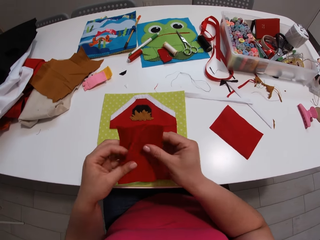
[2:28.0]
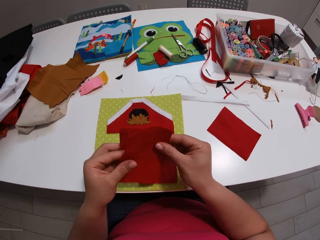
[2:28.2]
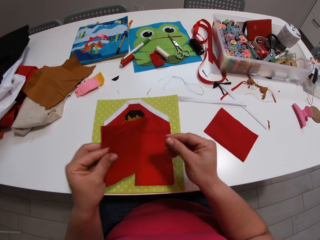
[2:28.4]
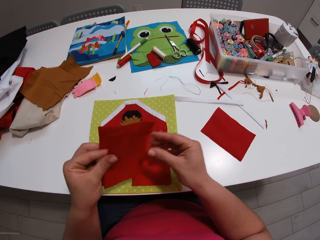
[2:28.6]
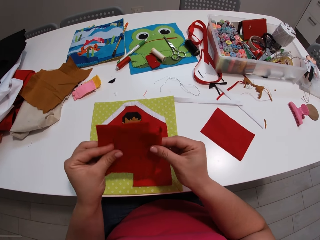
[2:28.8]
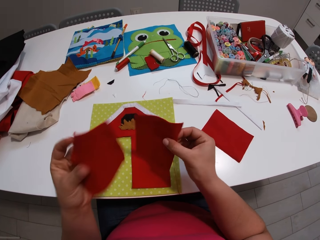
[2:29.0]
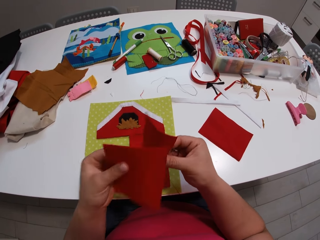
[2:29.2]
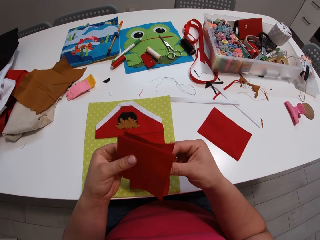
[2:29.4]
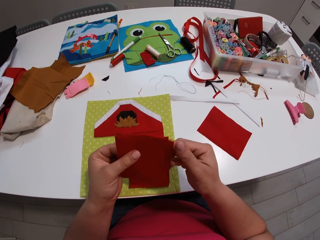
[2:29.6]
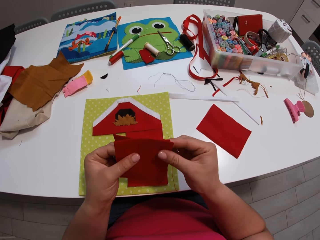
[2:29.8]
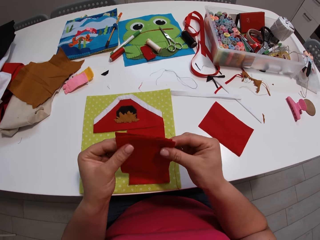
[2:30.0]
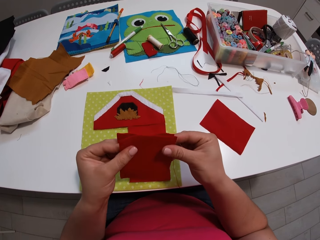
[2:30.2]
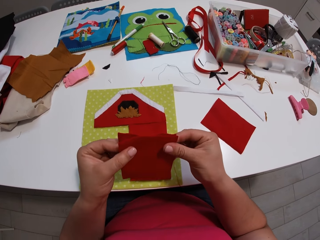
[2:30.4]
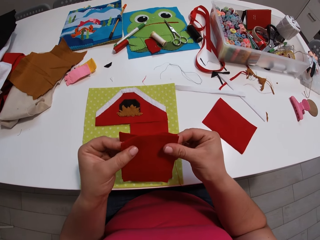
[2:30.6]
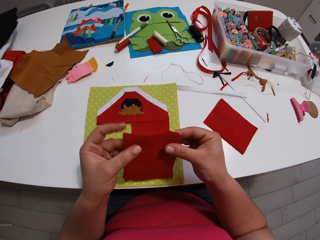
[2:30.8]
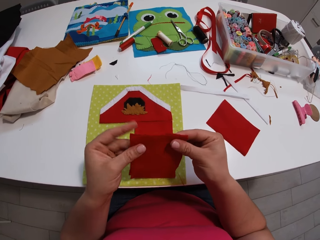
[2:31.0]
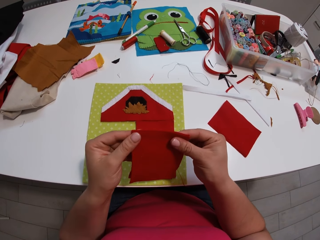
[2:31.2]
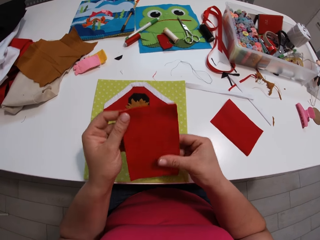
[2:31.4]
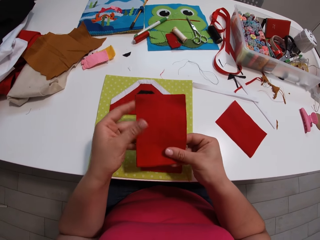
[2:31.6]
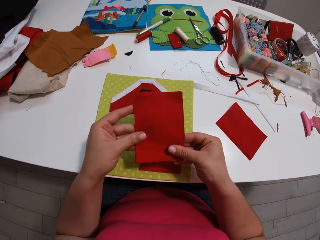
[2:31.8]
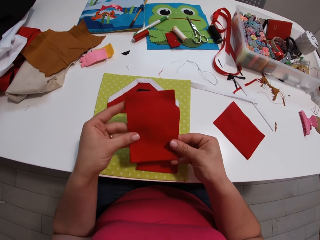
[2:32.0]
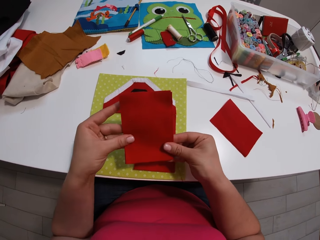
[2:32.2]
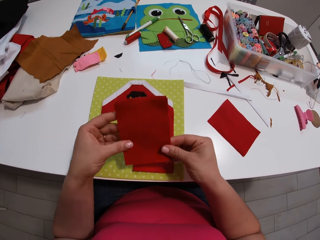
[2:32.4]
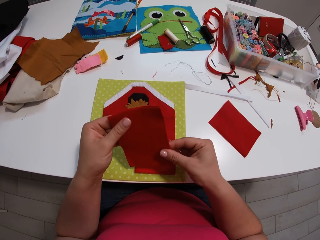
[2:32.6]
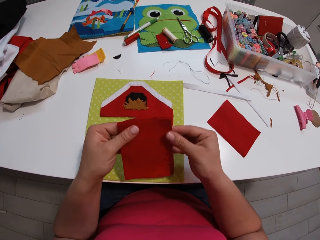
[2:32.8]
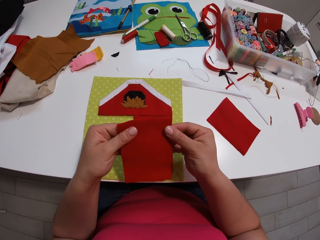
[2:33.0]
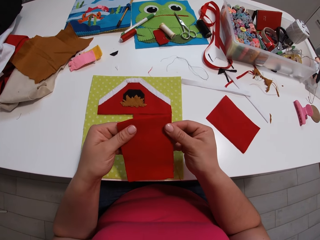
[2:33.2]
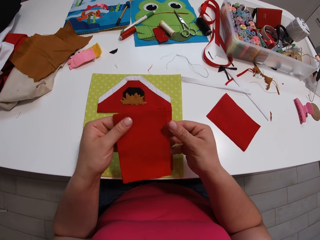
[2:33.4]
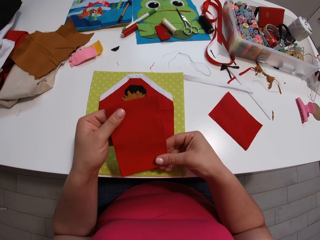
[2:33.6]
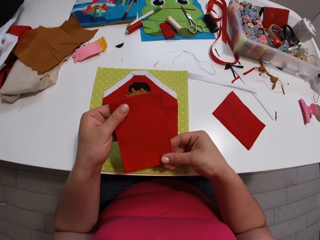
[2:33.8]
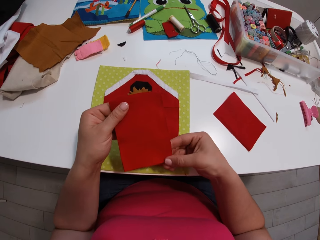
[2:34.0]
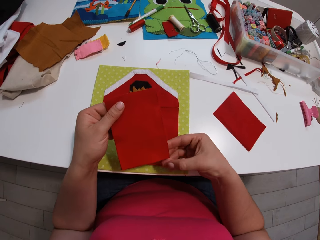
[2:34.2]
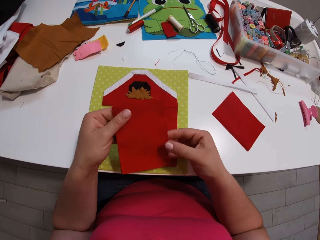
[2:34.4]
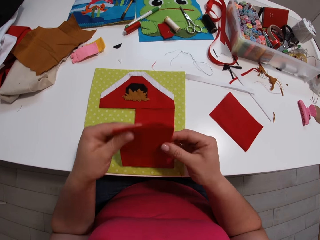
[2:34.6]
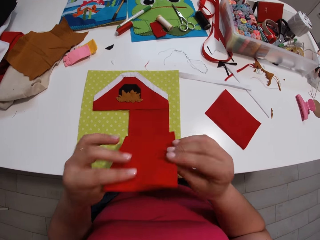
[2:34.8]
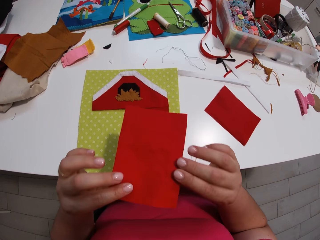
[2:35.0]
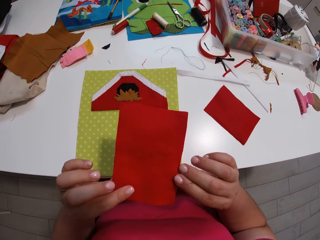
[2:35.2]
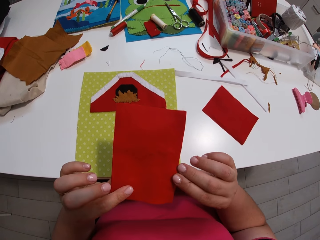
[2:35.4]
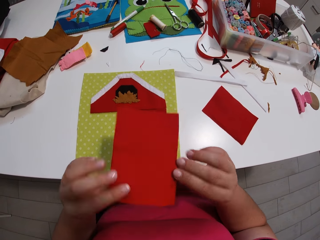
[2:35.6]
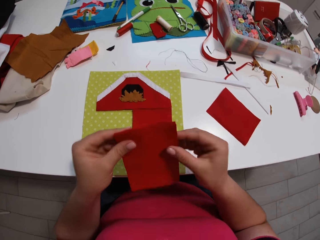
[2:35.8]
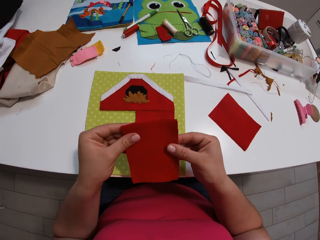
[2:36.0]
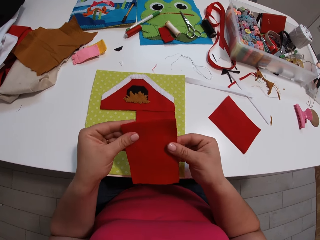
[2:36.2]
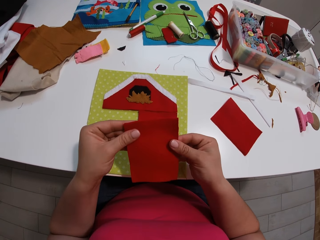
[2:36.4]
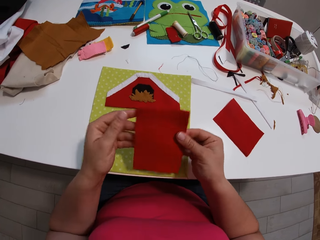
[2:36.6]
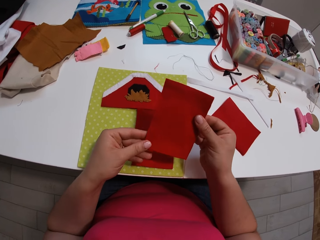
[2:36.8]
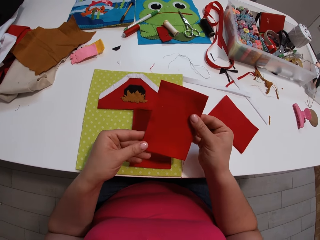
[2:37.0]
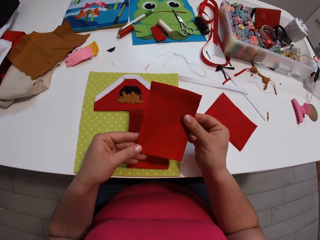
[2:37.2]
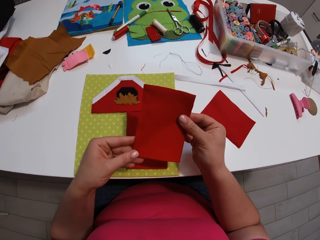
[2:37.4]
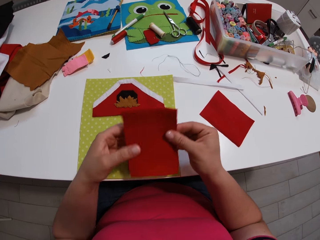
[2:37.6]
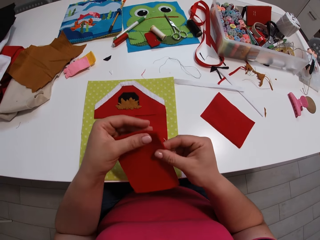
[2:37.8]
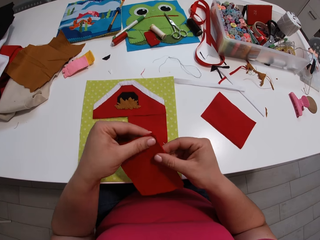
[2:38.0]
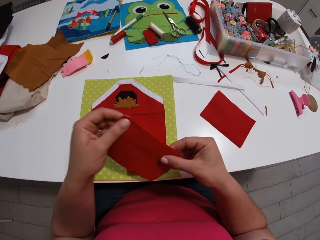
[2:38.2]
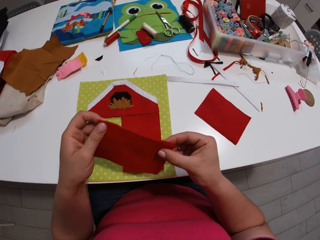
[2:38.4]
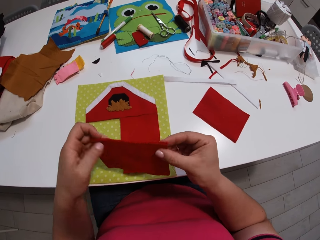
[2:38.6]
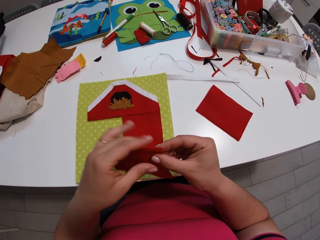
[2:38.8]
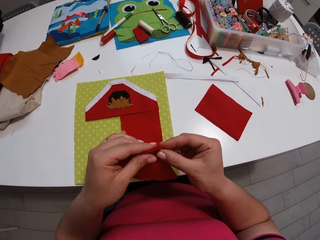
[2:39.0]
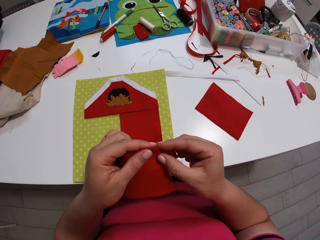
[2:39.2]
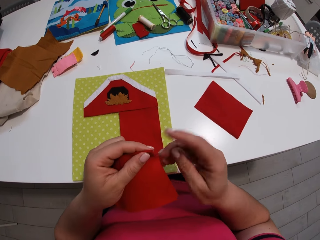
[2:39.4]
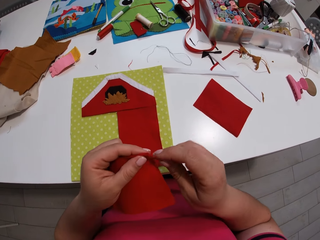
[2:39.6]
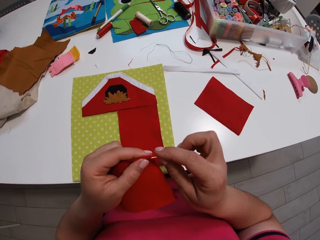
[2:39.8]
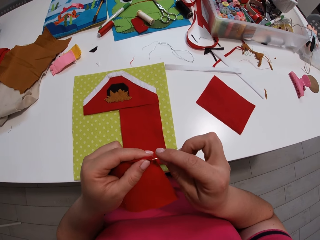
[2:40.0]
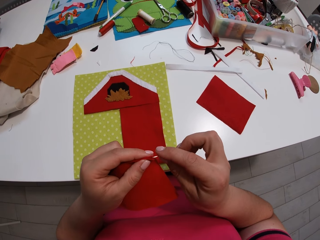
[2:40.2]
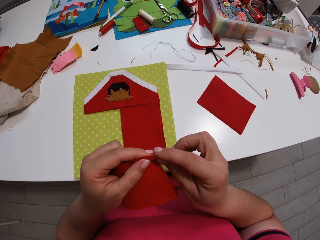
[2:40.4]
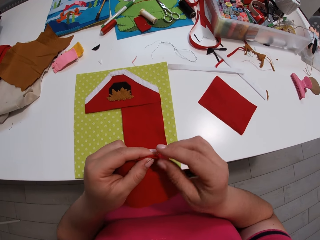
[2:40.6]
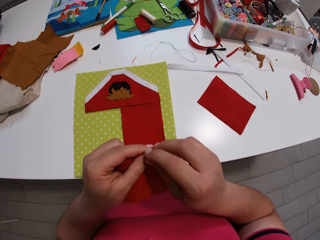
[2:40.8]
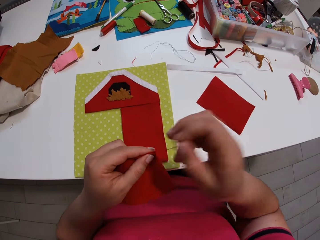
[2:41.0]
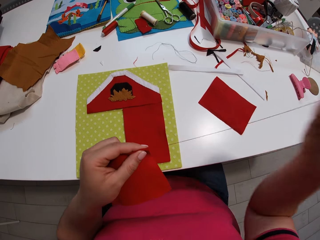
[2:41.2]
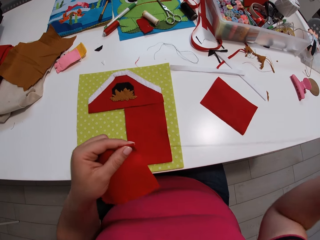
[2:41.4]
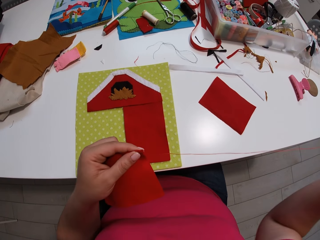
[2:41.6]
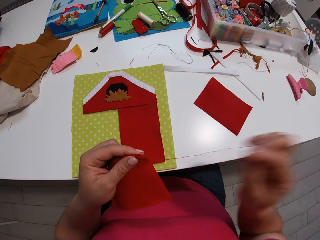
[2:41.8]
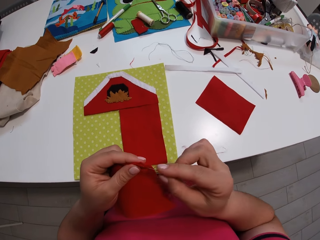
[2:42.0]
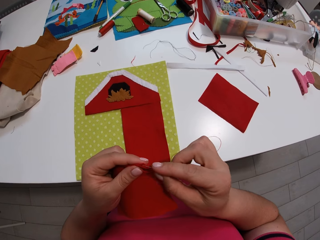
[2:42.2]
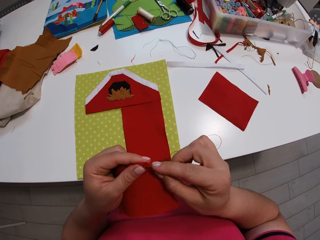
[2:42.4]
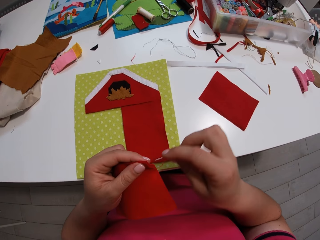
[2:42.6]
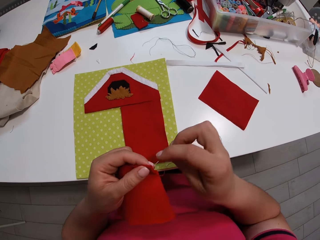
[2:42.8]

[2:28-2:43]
The camera wearer picks up the pieces of cloth or fabrics. They join the fabrics. They look at the pieces of cloth. They sew the pieces of cloth together.

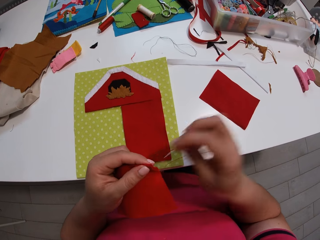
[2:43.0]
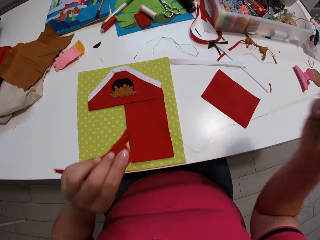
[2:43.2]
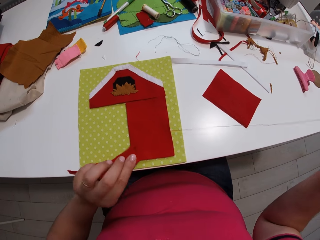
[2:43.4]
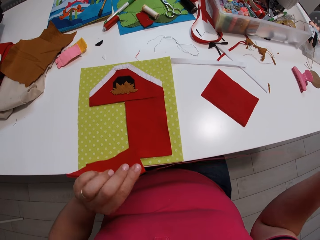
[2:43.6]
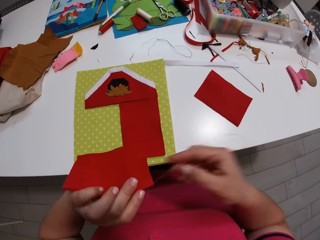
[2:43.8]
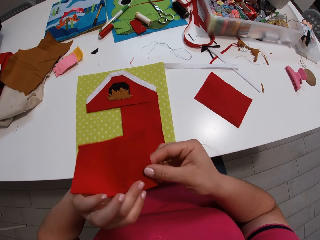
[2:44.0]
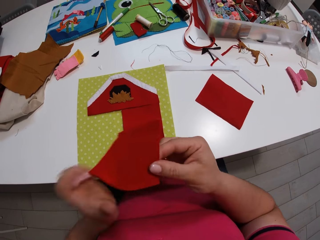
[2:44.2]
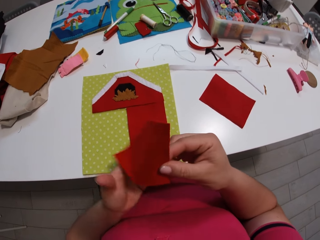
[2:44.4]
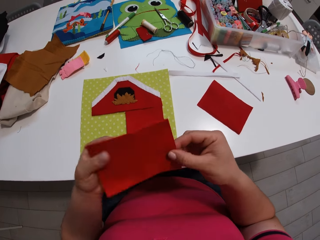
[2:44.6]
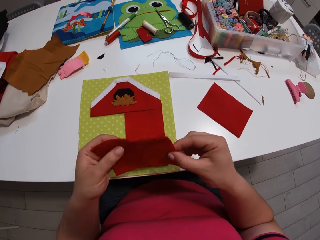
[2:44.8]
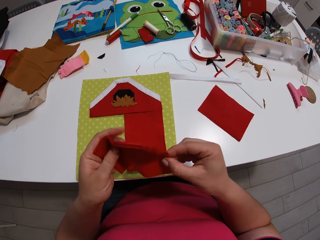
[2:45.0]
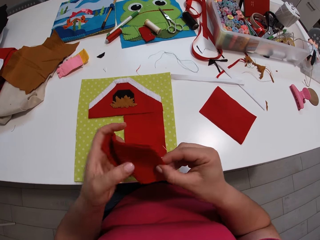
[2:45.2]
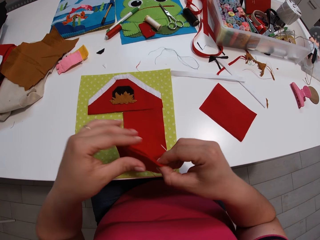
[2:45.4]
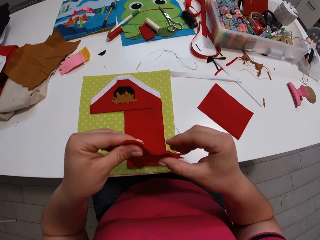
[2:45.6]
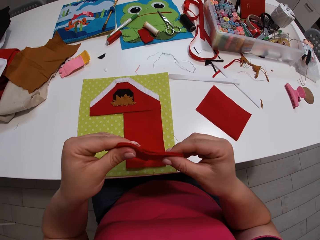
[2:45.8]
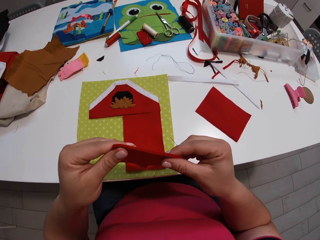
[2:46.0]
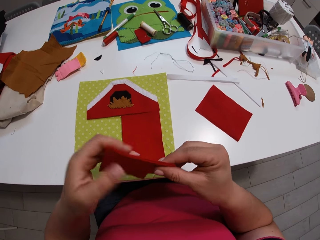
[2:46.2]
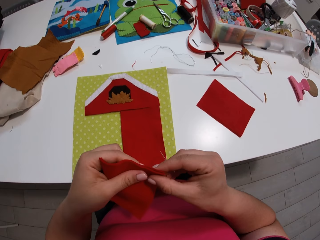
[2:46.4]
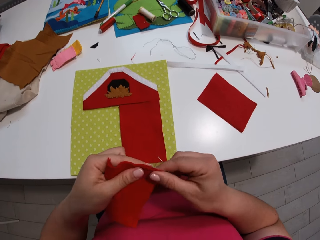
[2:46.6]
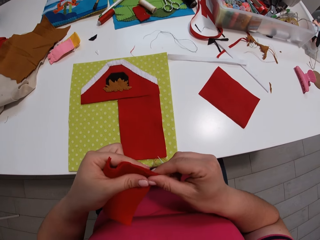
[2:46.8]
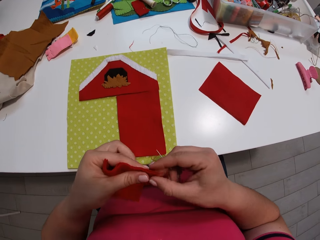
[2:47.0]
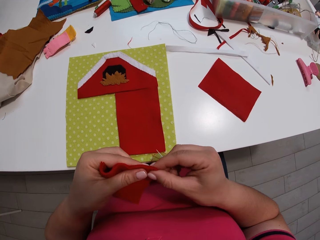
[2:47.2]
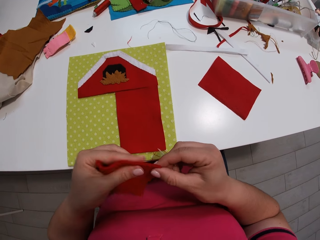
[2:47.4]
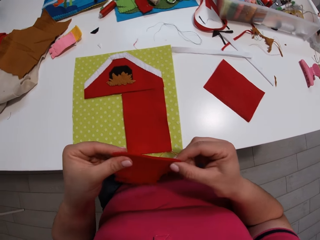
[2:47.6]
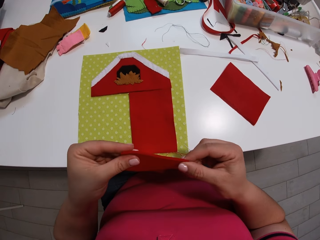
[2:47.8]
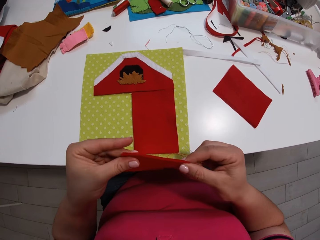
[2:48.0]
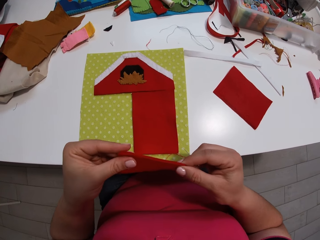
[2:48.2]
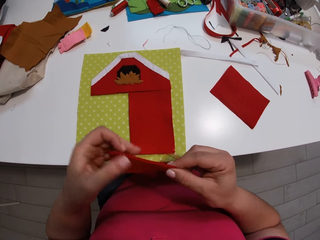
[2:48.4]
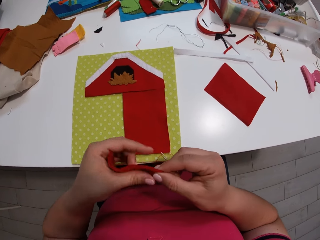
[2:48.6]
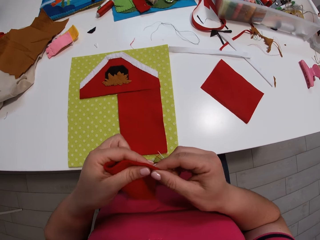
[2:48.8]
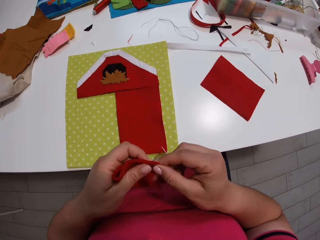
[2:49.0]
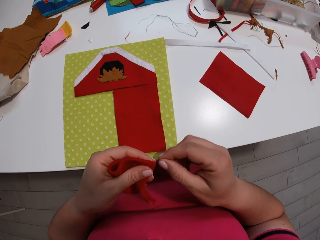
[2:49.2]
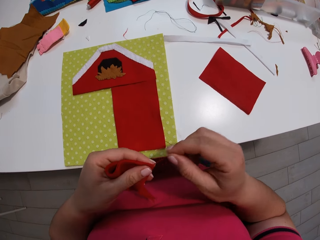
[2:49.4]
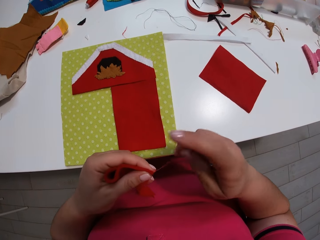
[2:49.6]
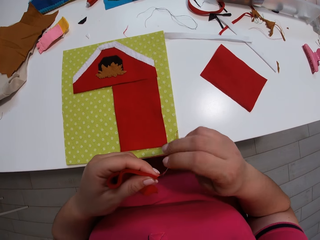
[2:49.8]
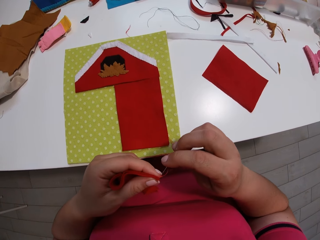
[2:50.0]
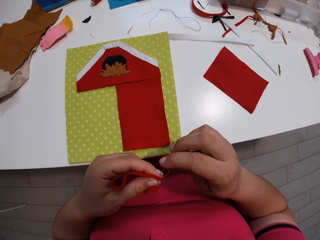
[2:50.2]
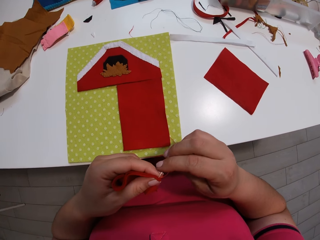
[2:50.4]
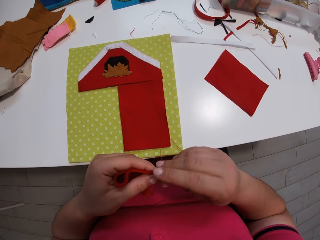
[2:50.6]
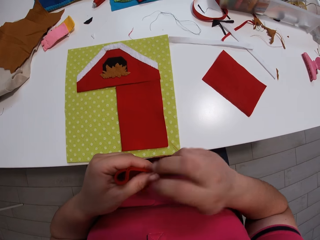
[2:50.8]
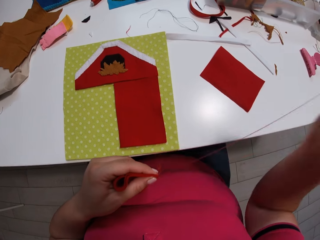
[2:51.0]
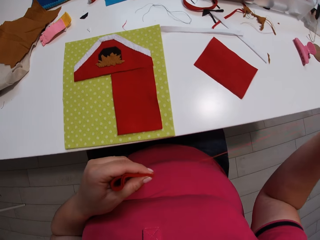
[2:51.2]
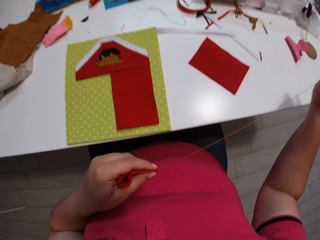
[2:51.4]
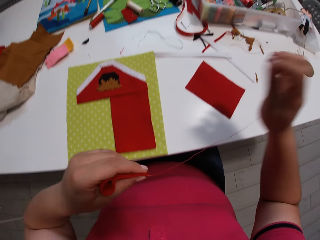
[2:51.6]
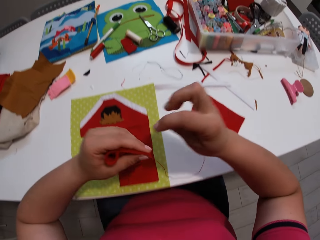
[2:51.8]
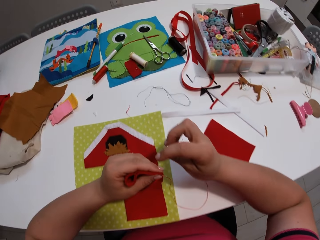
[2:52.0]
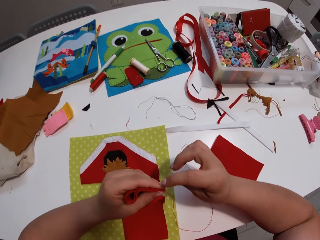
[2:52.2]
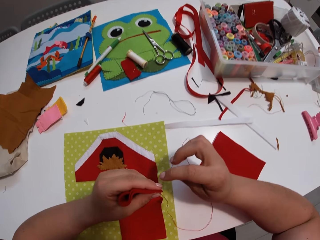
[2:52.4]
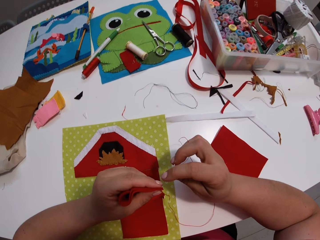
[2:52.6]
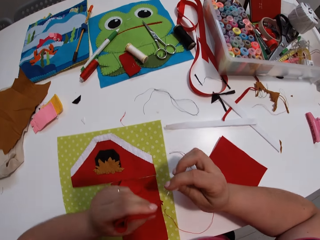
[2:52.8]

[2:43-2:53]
The camera wearer turns the fabric. They look at the fabrics. They sew the fabrics. They put their hands on the table.
